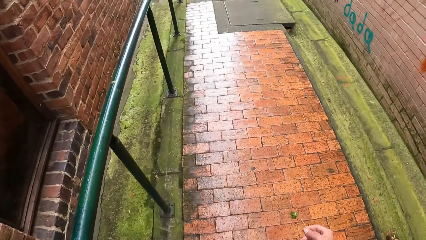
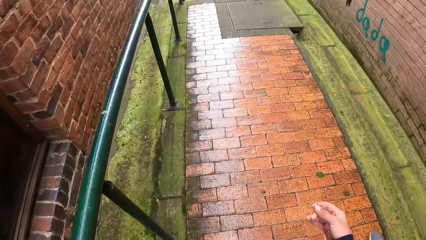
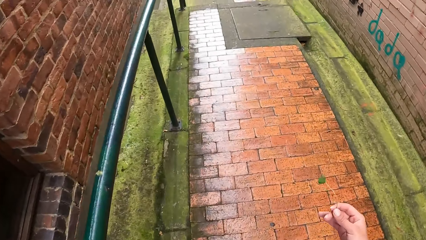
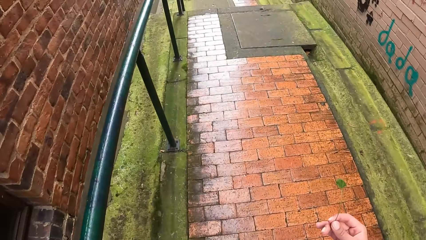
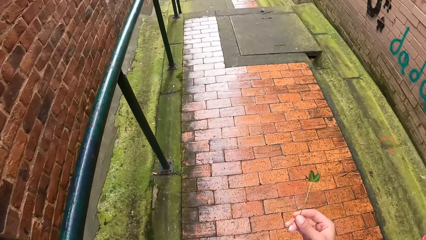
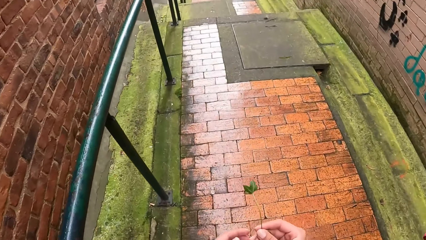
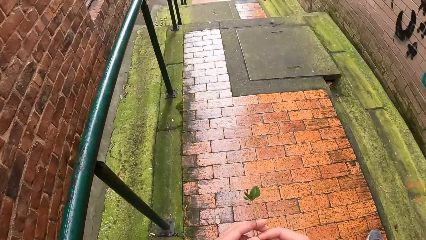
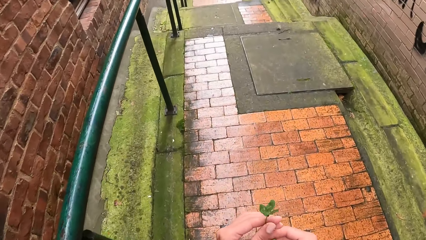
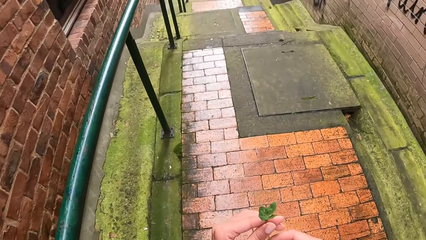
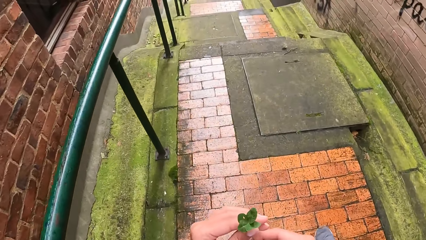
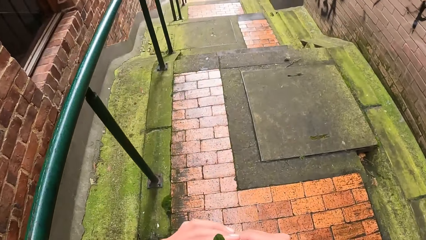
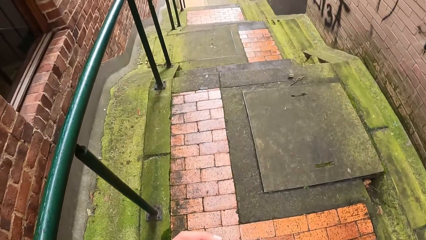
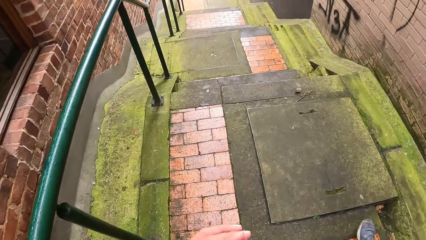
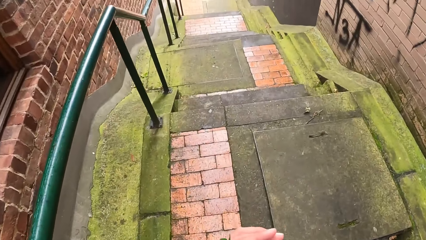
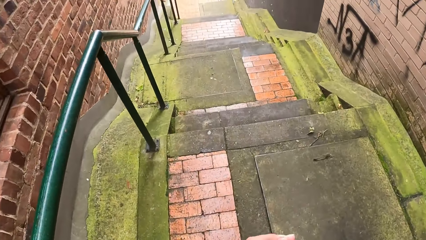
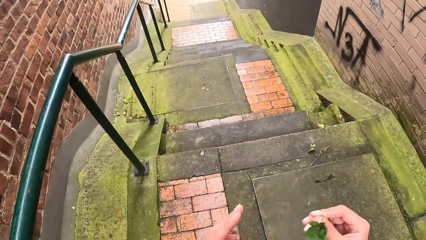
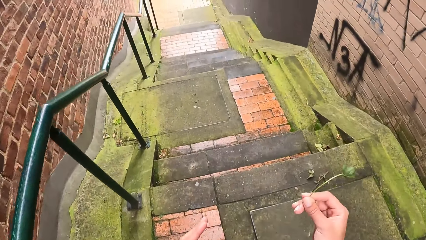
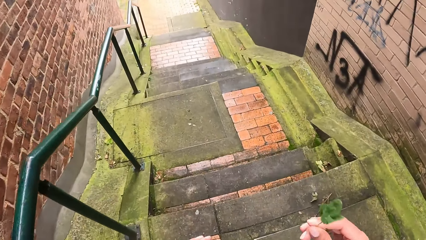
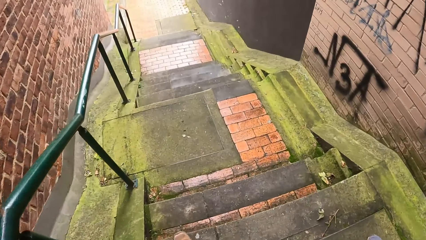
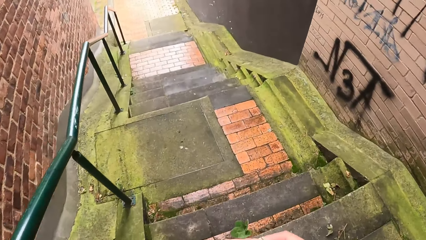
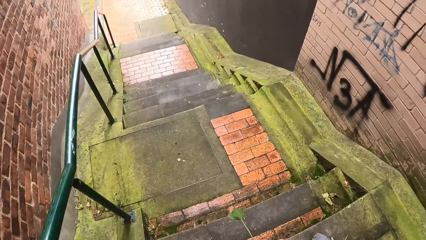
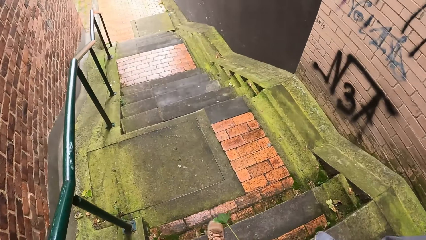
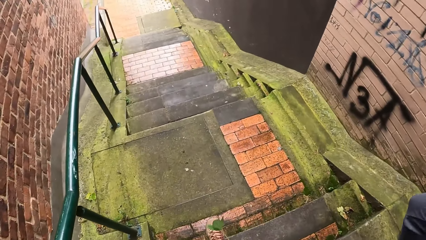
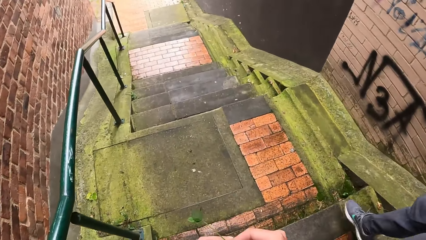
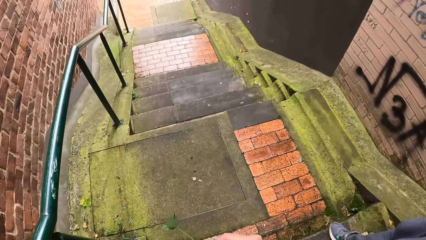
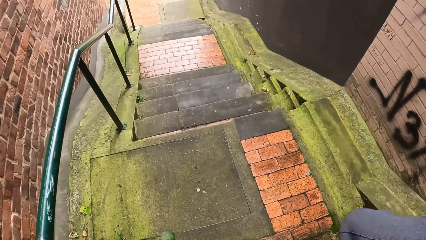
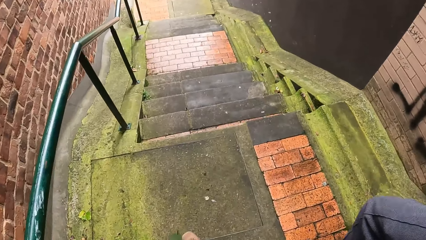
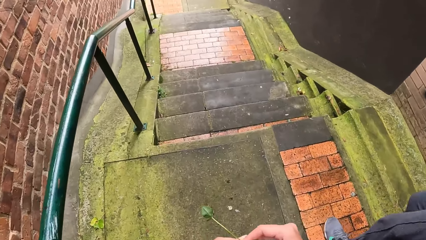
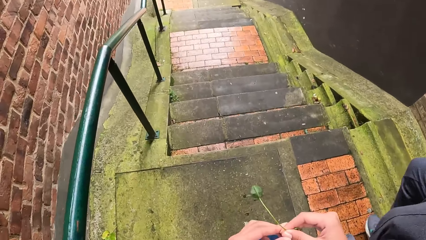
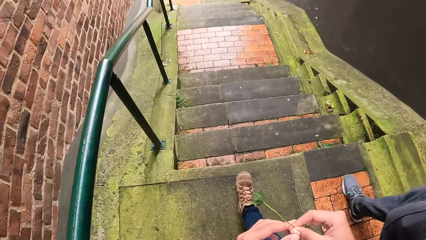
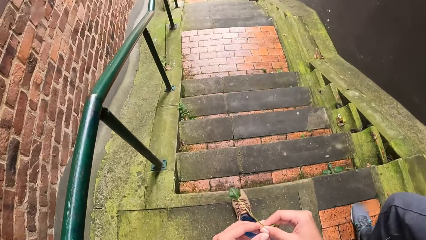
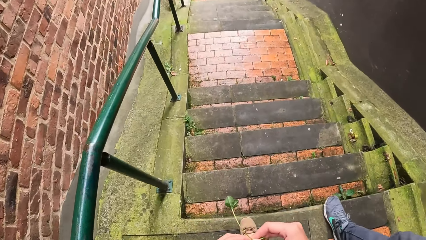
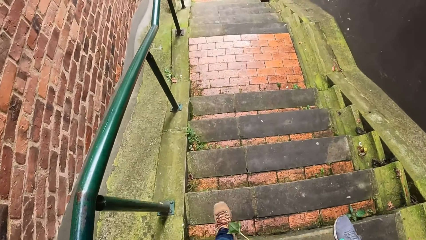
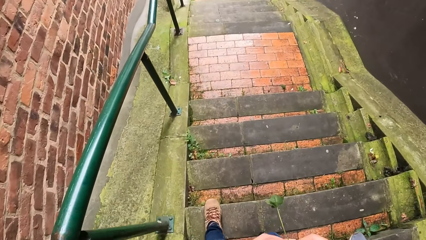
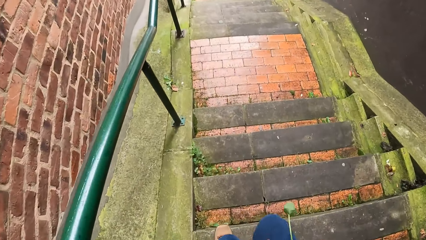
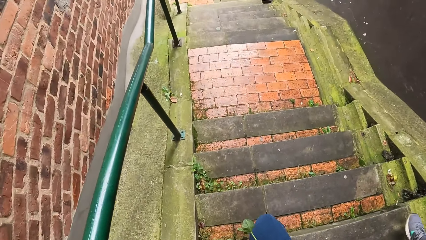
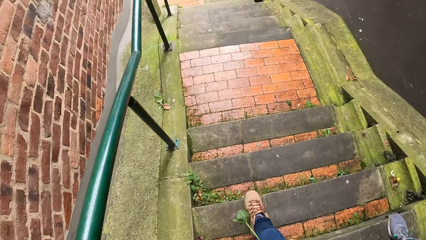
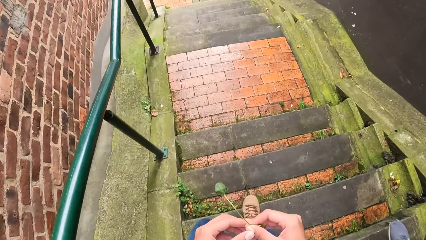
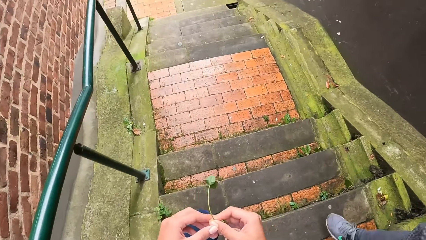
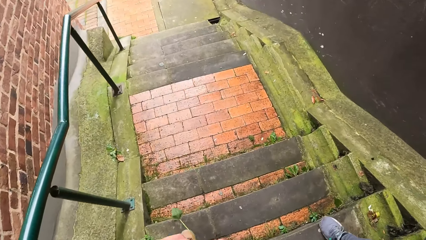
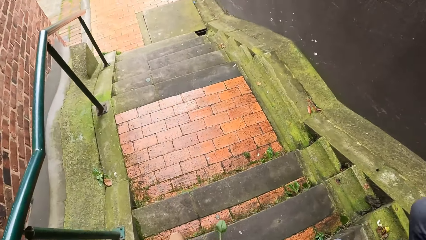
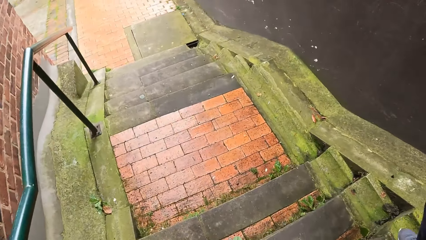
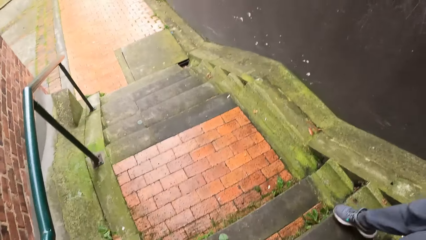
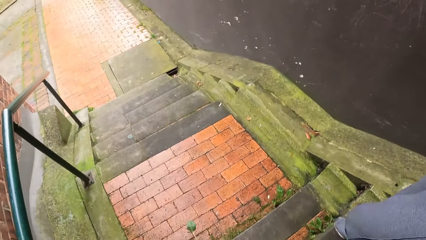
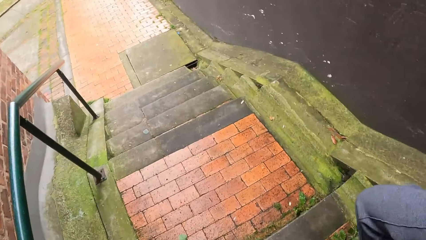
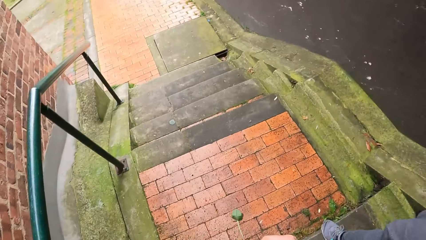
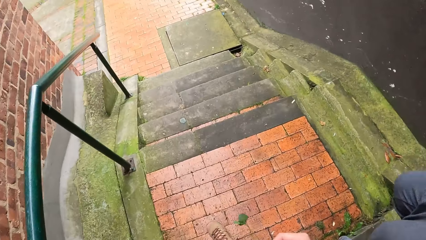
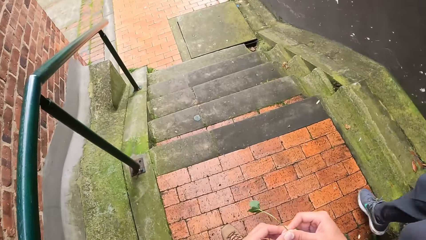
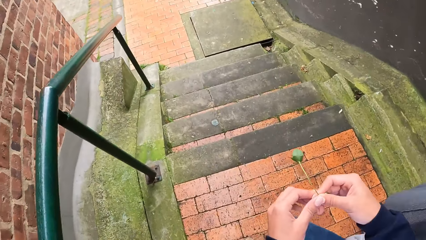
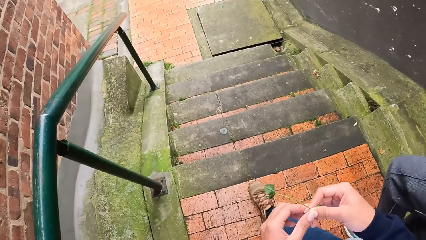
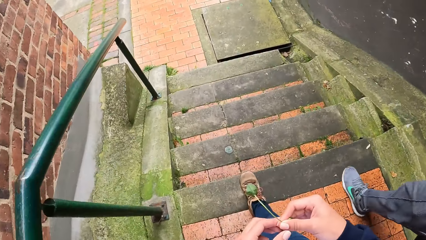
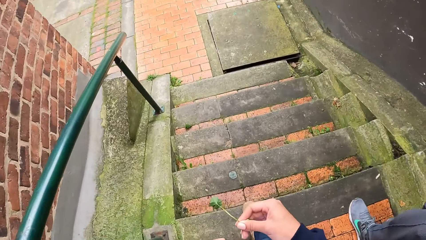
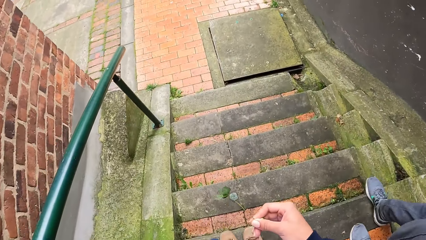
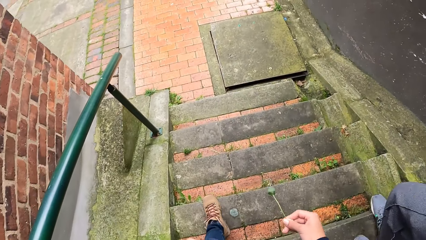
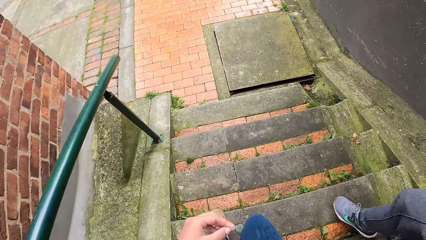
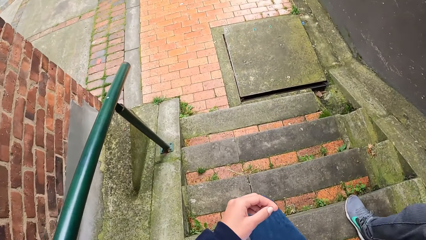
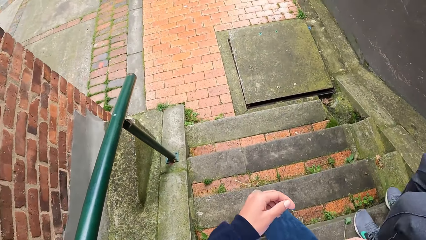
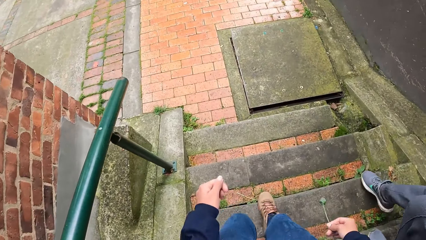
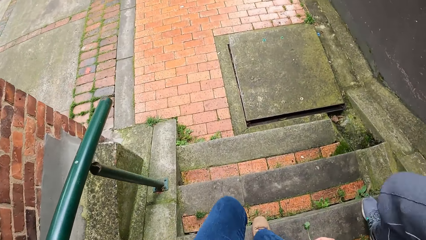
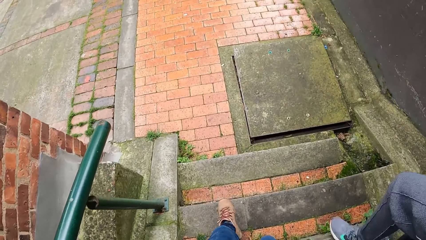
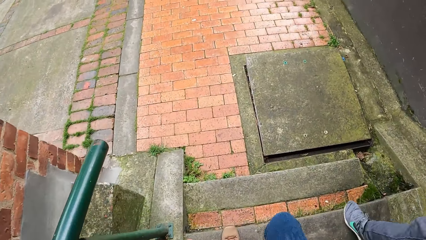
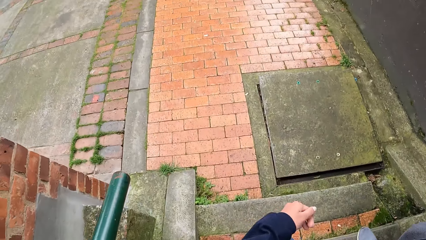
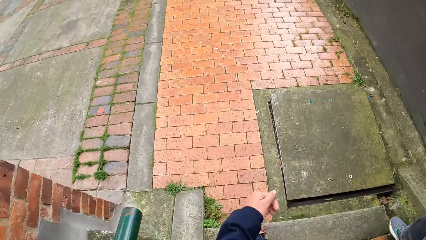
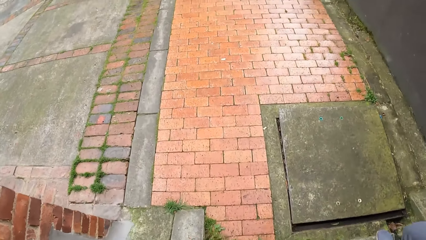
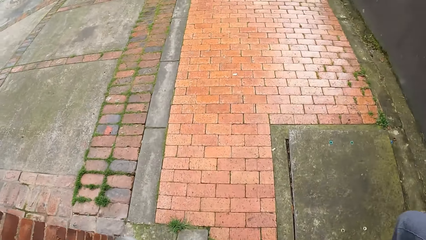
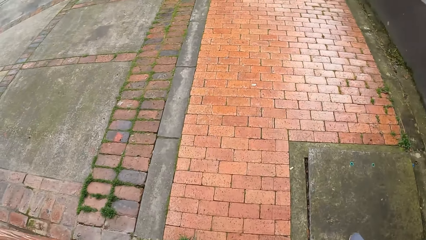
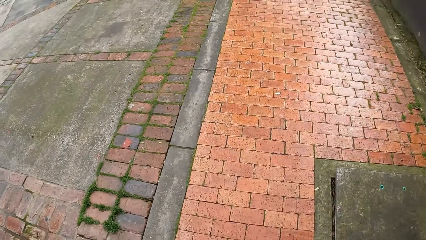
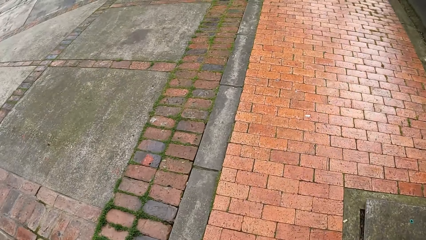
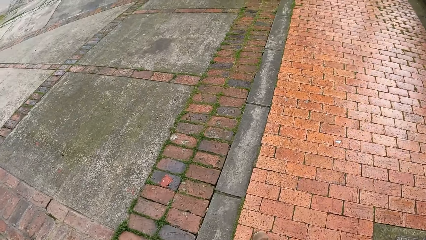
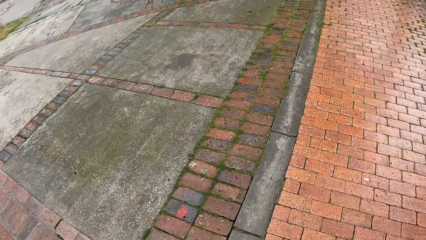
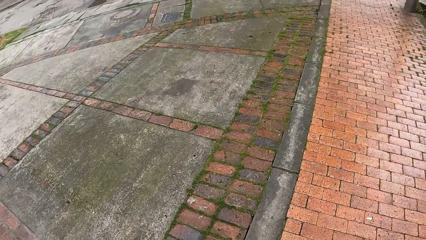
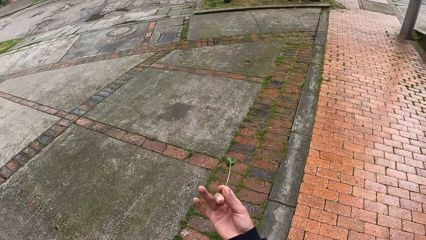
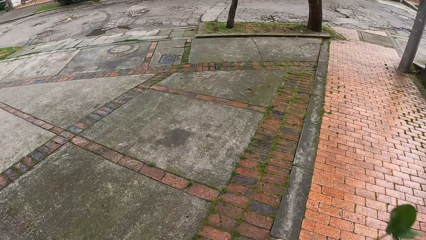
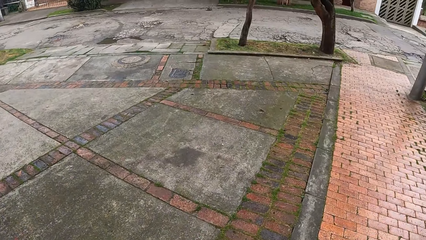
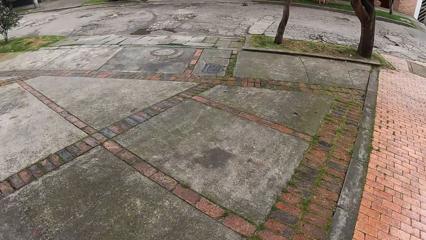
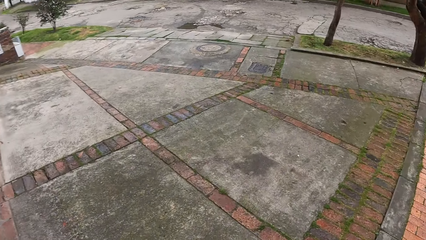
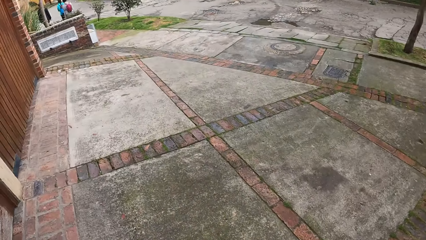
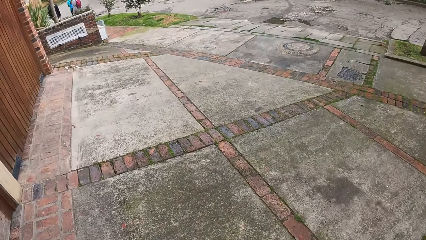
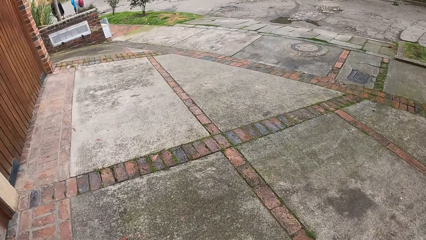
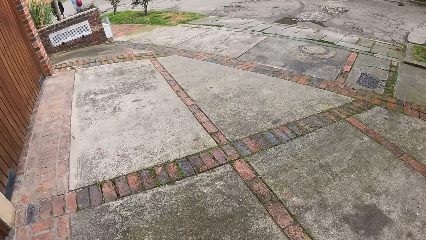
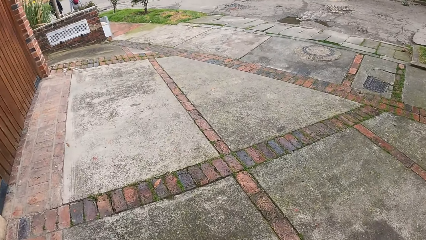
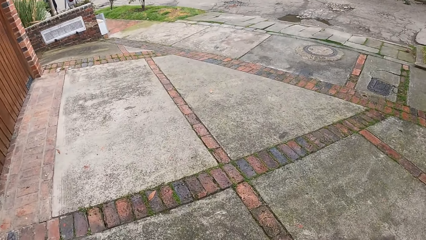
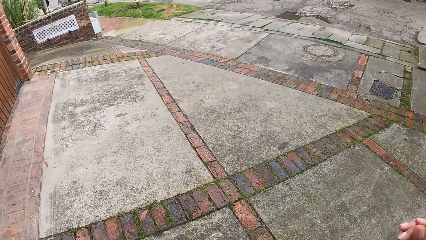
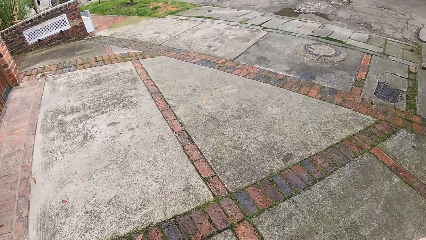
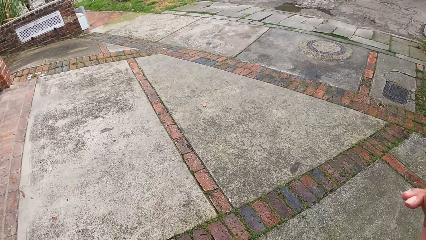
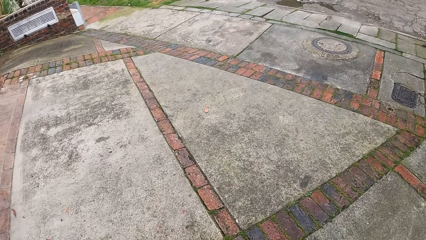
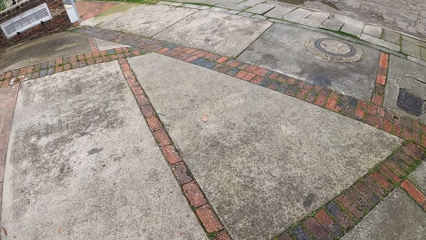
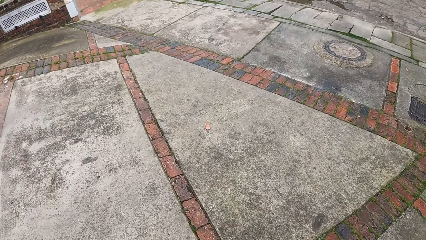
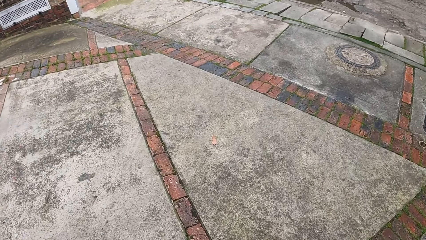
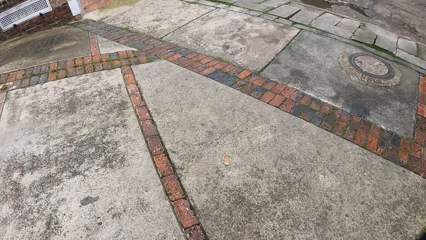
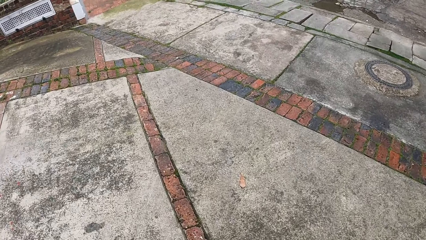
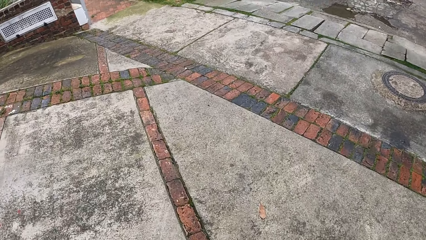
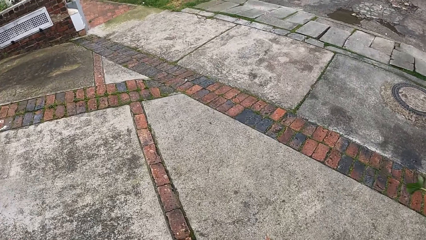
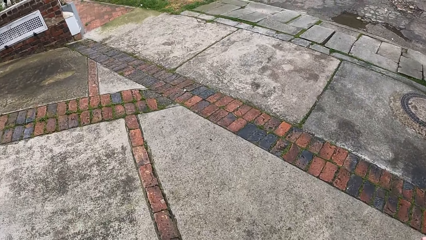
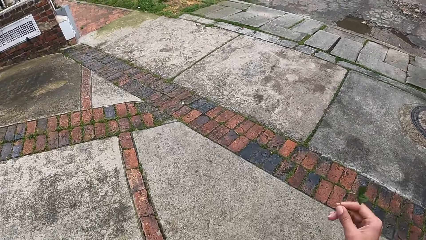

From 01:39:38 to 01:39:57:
The camera wearer touches the leaf in hand with both hands. He moves his hands. He walks on the pavement. A man walks beside the camera wearer.
